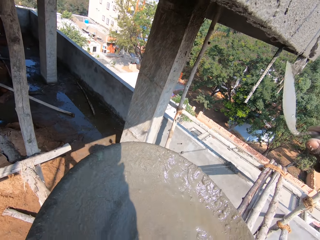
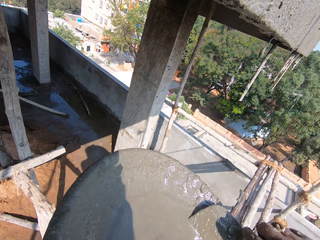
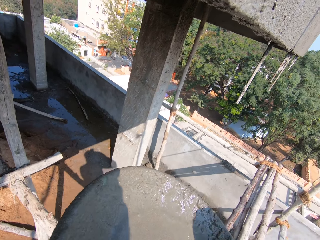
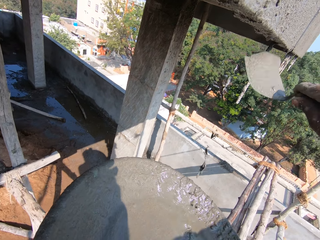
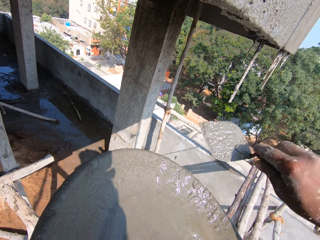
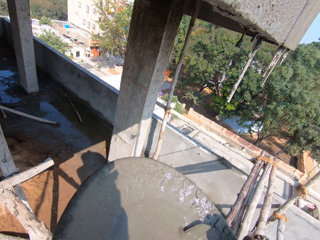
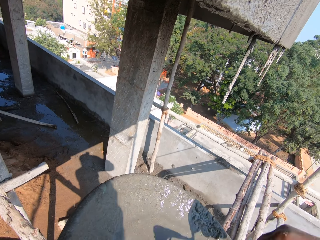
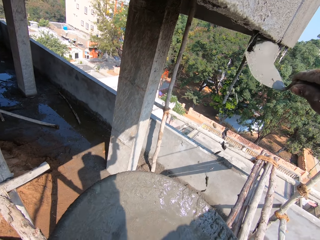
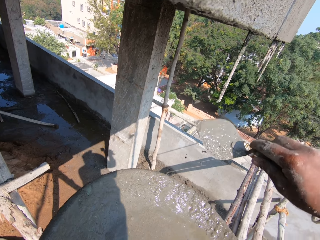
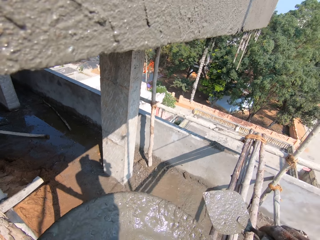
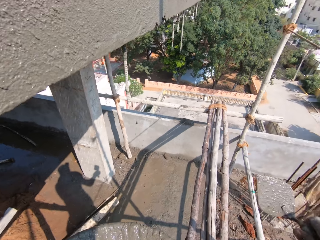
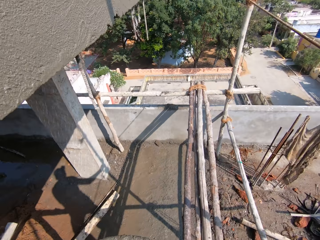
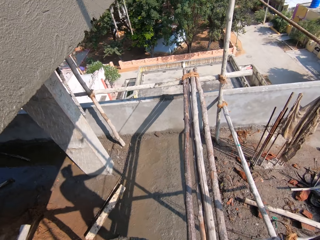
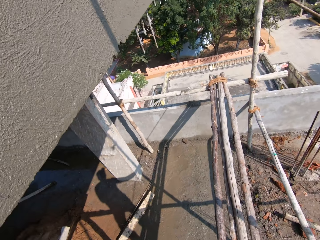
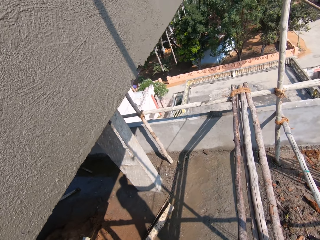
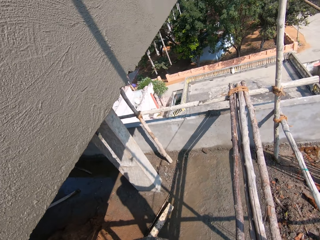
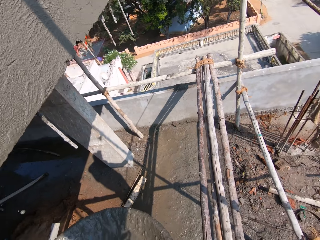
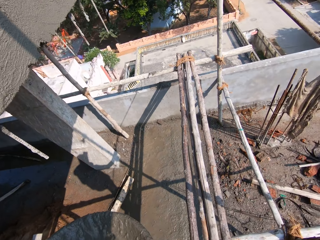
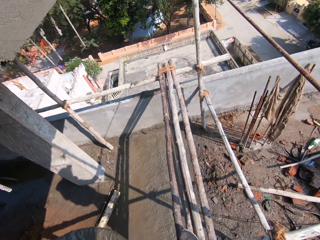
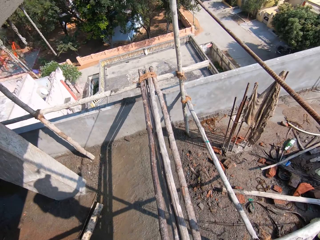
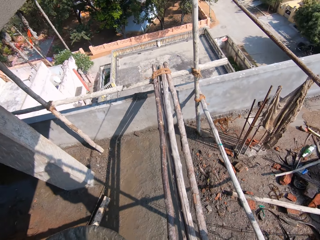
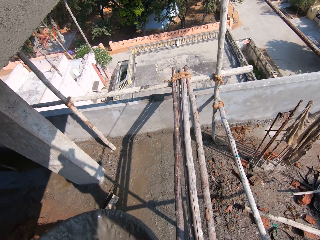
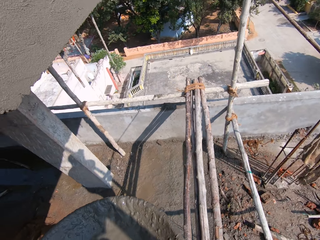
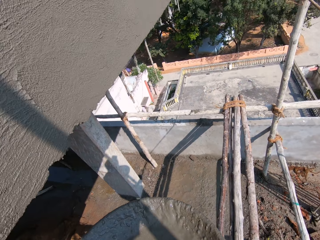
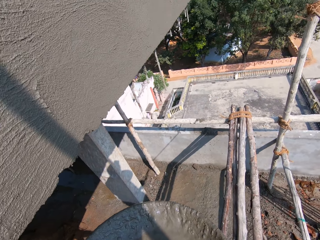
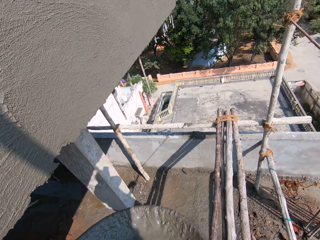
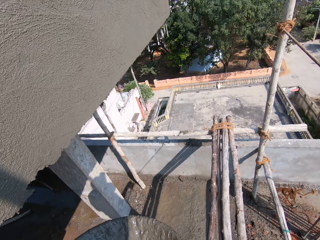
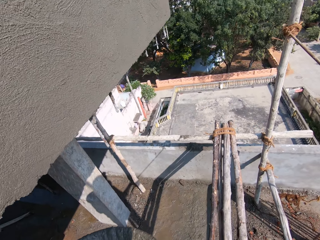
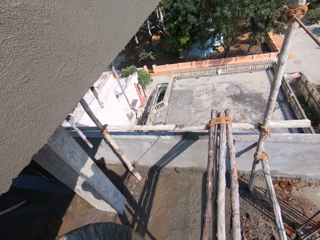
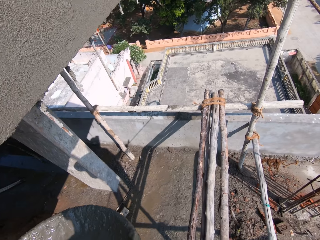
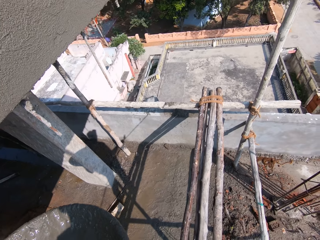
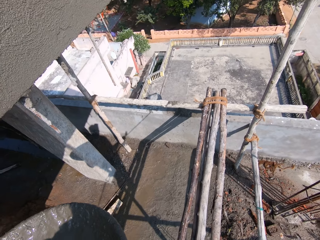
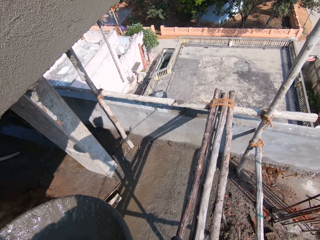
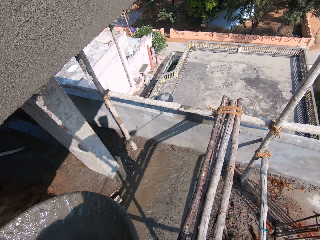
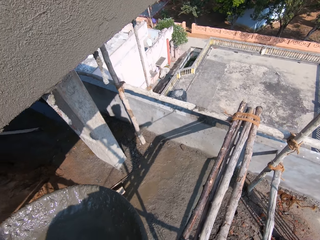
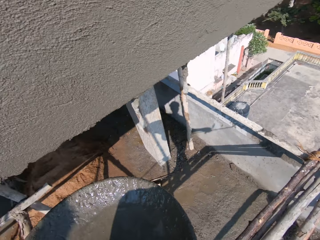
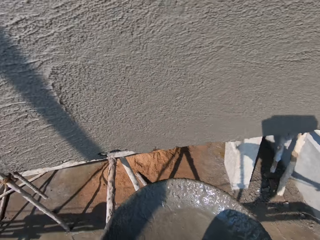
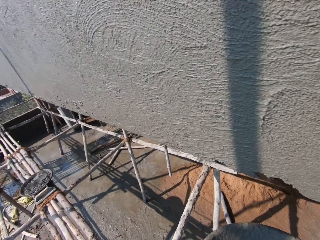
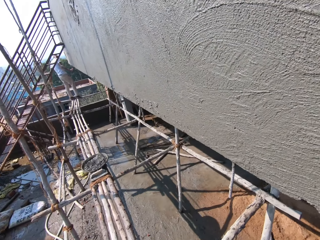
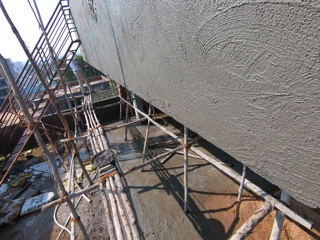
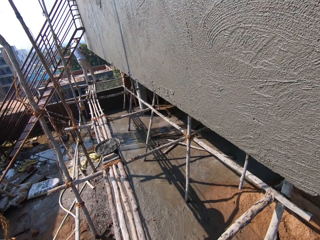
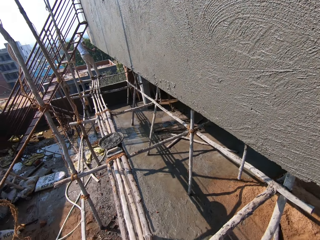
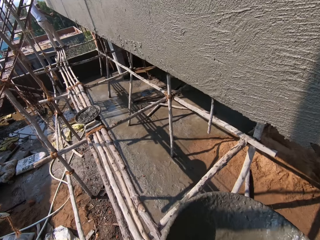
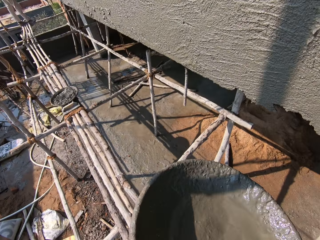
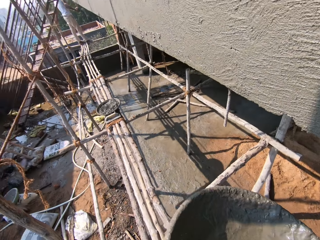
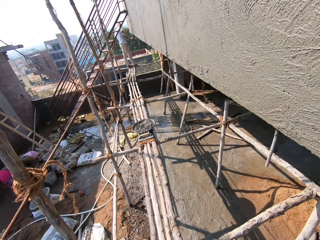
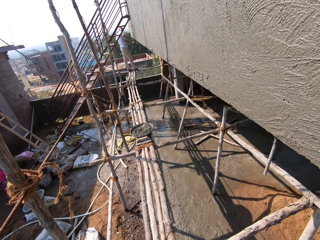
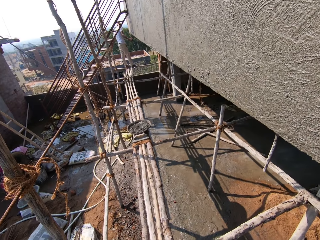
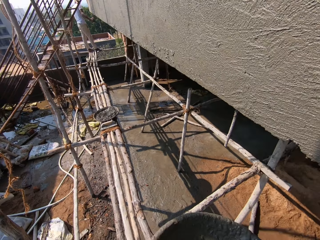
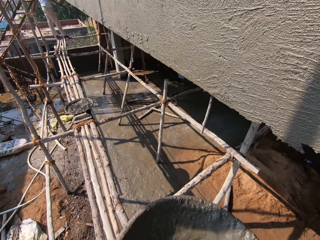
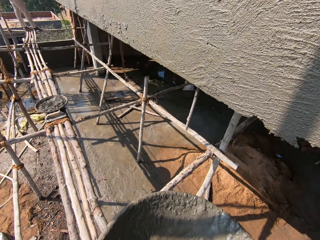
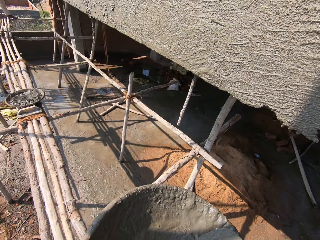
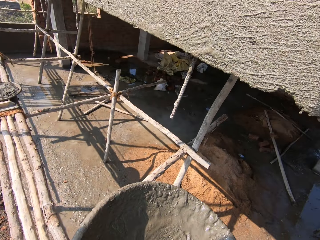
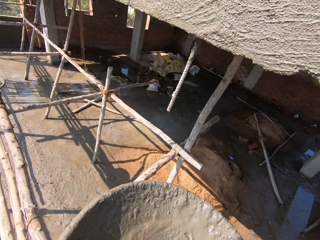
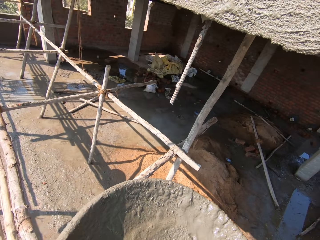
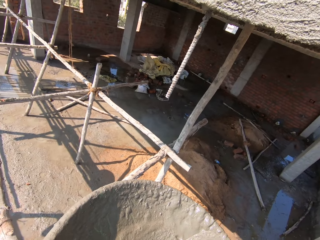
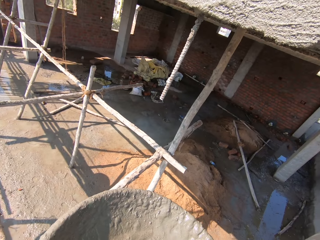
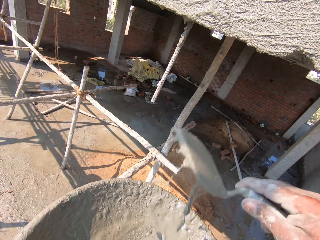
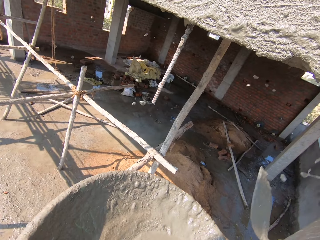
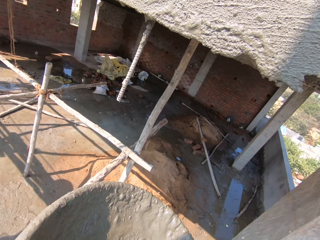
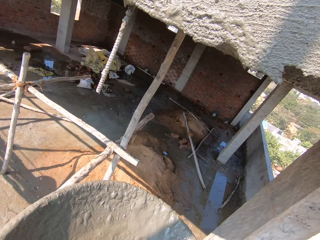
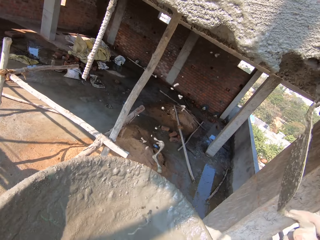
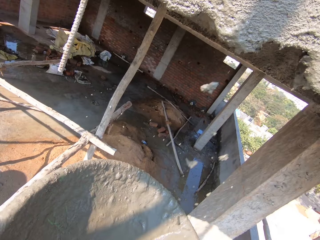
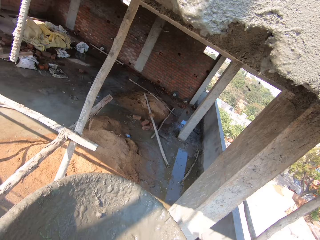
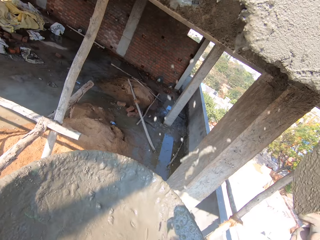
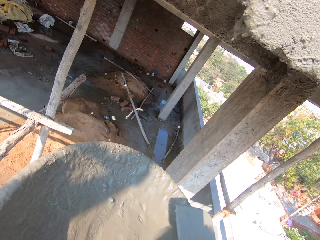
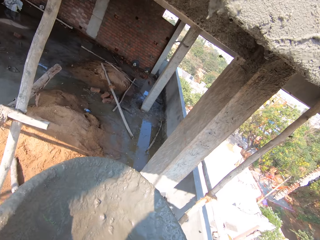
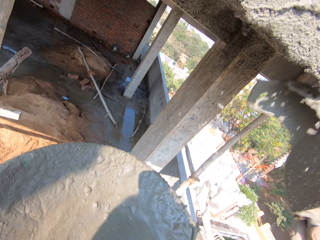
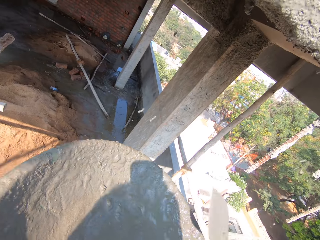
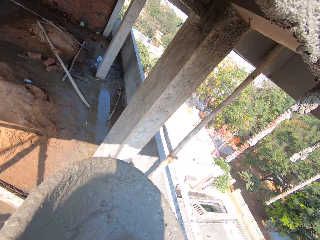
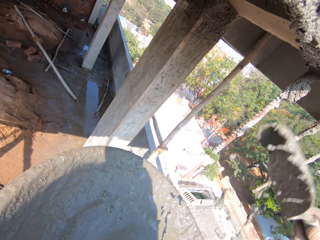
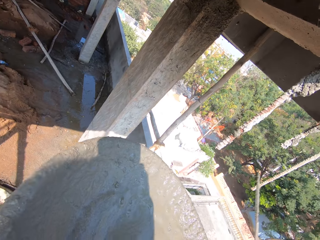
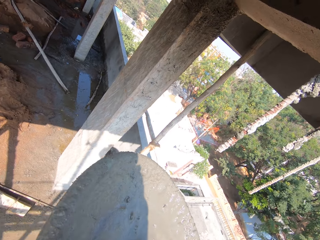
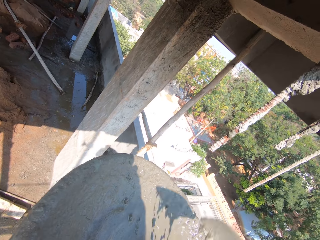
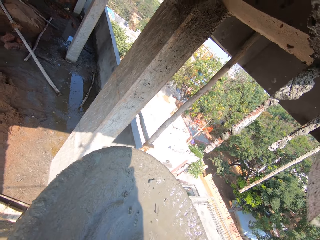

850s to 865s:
The camera wearer walks on the scaffolding. He looks around. He looks around. He mixes cement. He pours concrete mix from the pan in his left hand on the wall with the trowel in his right hand.

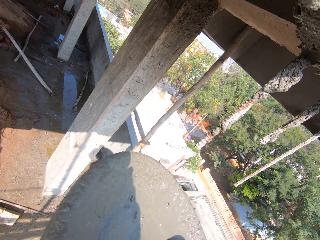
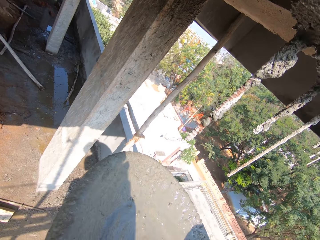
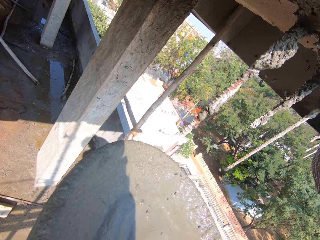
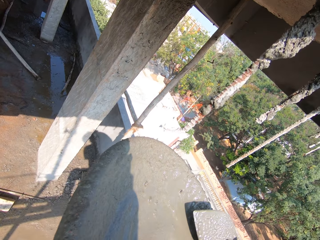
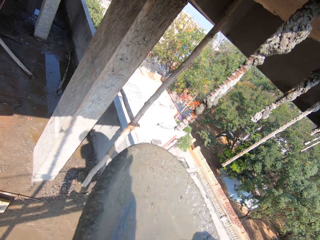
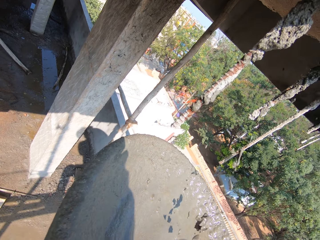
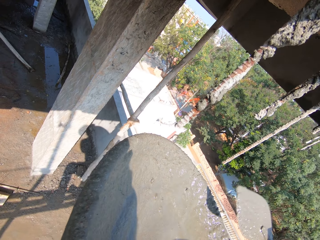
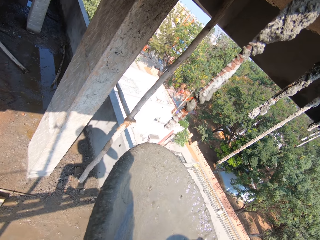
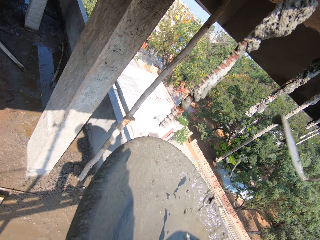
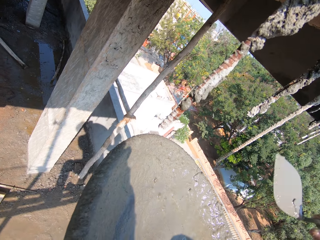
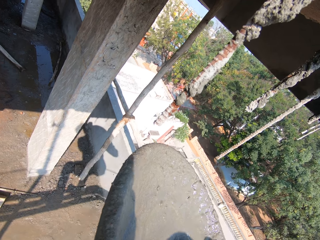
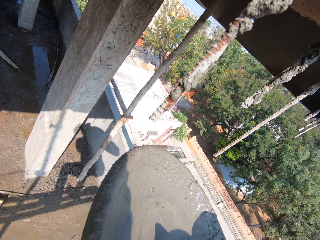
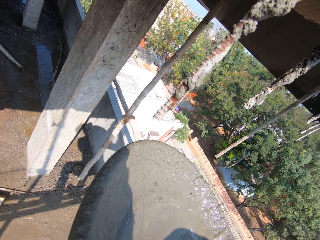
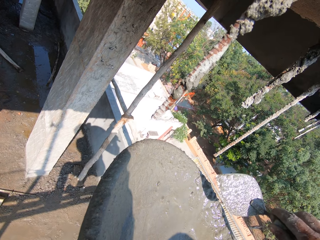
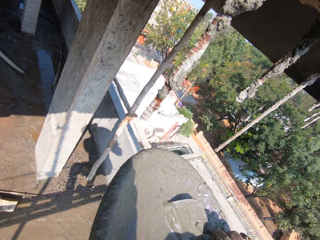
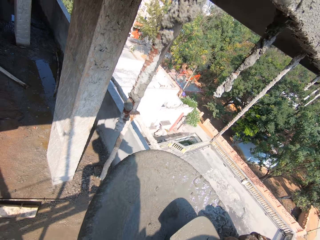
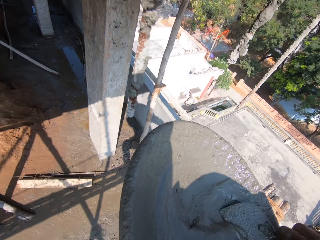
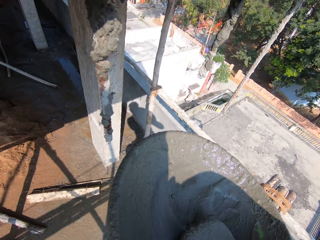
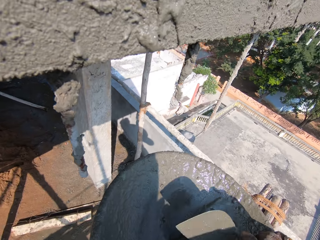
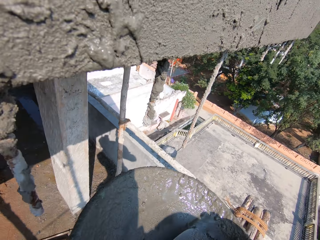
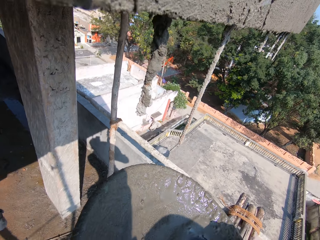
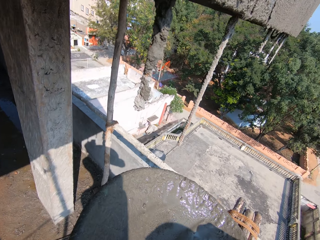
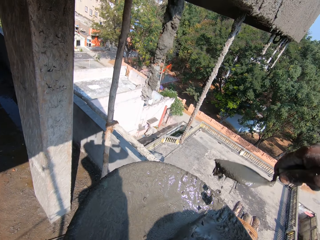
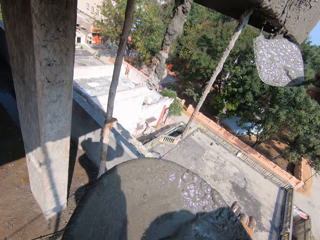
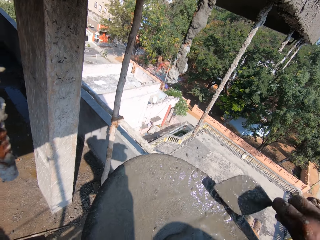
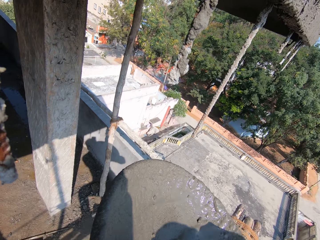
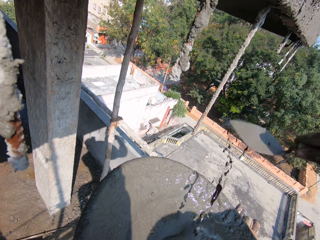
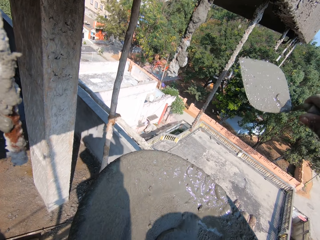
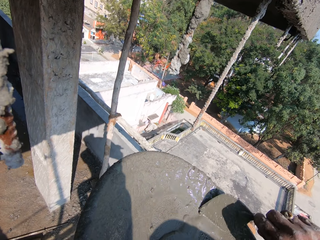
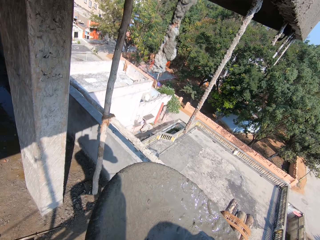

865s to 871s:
The camera wearer stirs the concrete mix in the pan in his left hand with the trowel in his right hand. He pours the concrete mix from the pan in his left hand on the wall with the trowel in his right hand.
